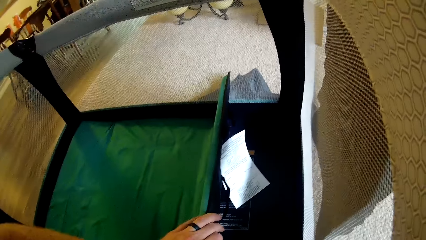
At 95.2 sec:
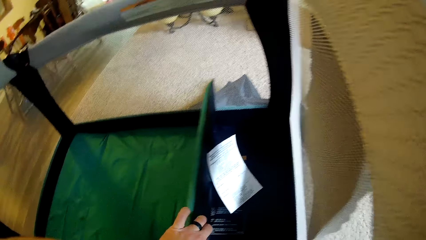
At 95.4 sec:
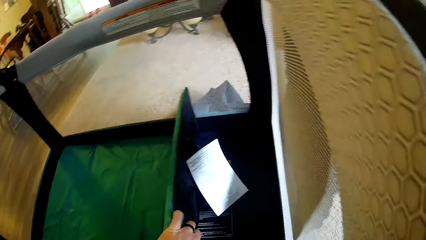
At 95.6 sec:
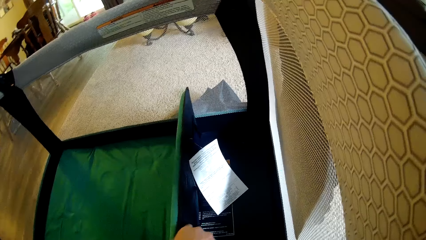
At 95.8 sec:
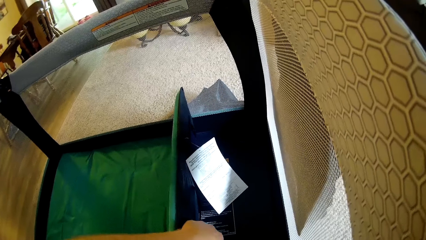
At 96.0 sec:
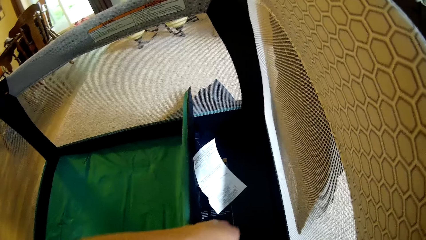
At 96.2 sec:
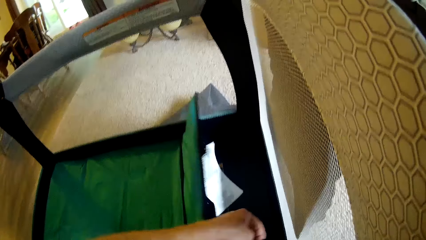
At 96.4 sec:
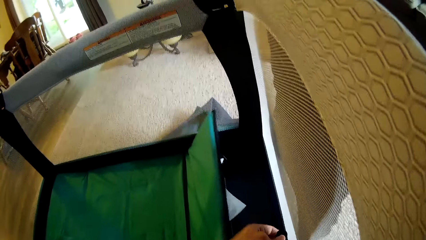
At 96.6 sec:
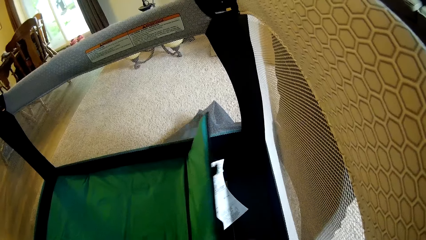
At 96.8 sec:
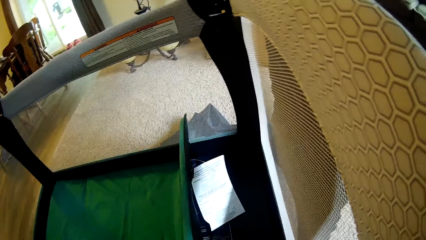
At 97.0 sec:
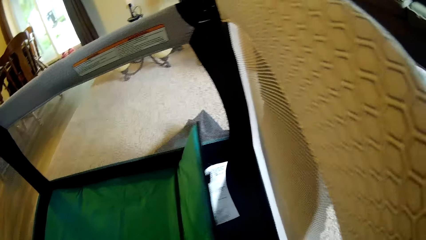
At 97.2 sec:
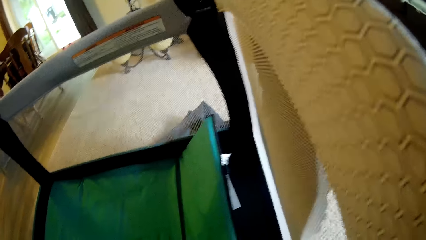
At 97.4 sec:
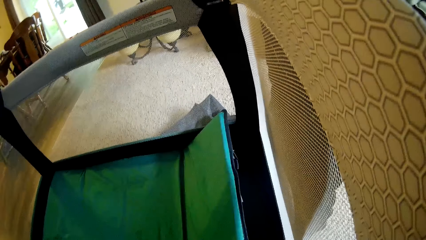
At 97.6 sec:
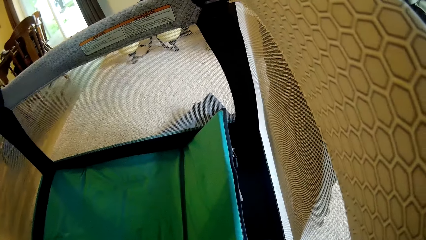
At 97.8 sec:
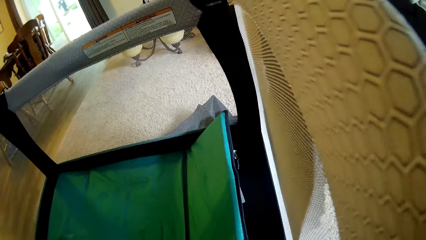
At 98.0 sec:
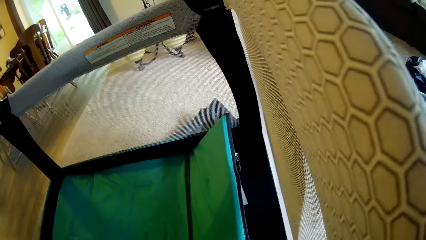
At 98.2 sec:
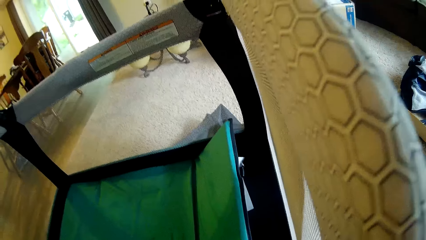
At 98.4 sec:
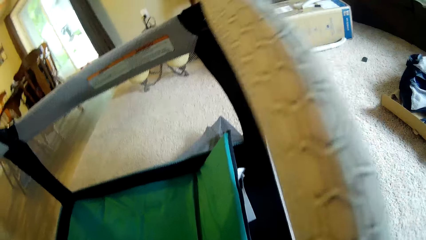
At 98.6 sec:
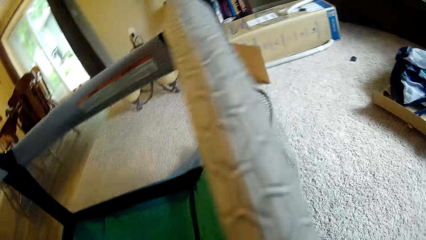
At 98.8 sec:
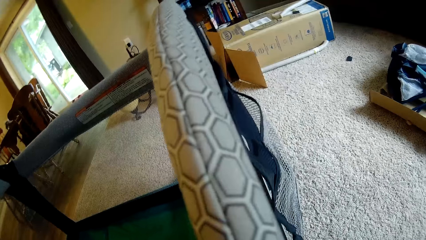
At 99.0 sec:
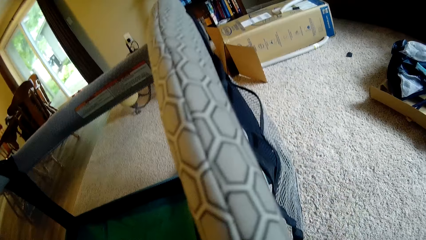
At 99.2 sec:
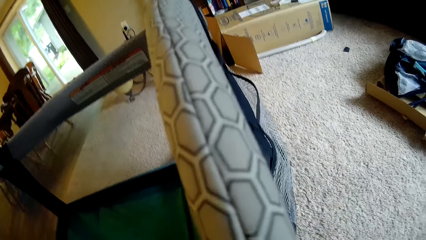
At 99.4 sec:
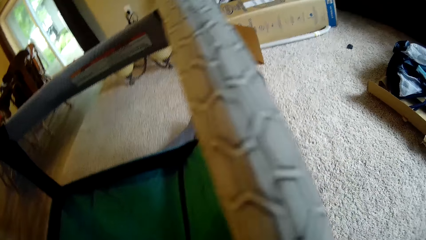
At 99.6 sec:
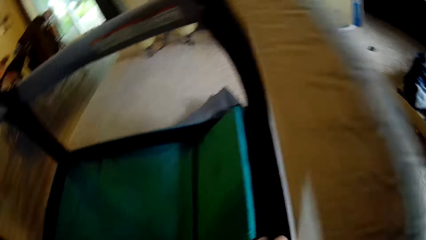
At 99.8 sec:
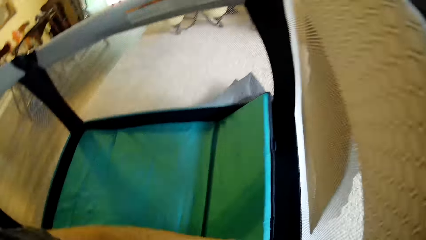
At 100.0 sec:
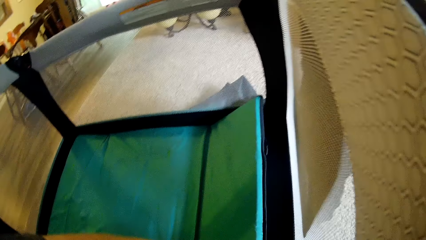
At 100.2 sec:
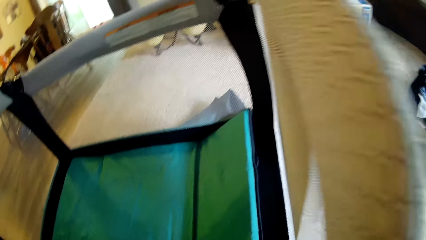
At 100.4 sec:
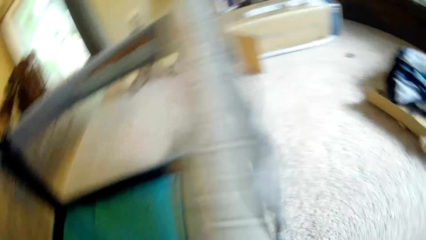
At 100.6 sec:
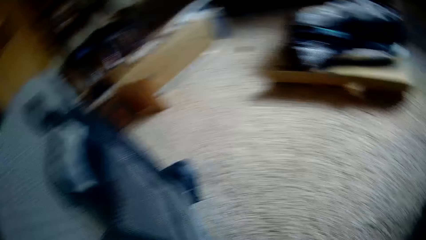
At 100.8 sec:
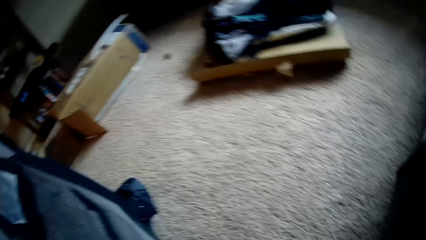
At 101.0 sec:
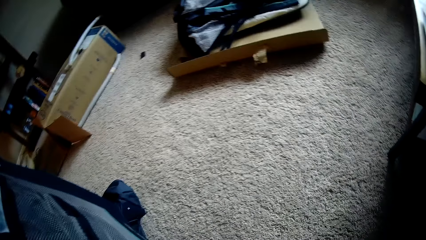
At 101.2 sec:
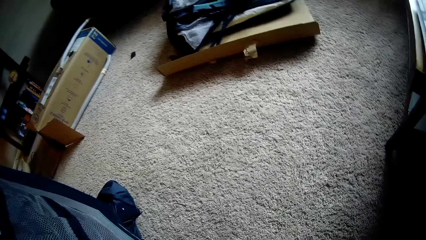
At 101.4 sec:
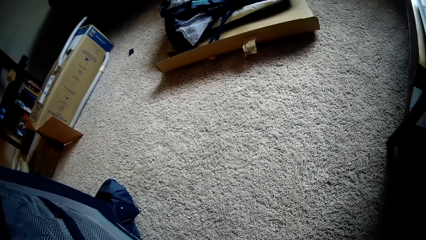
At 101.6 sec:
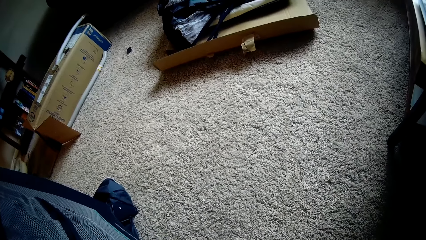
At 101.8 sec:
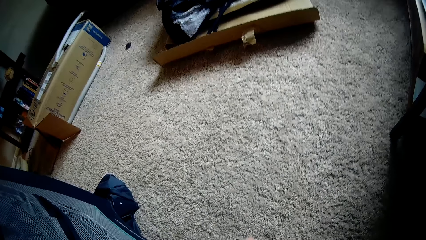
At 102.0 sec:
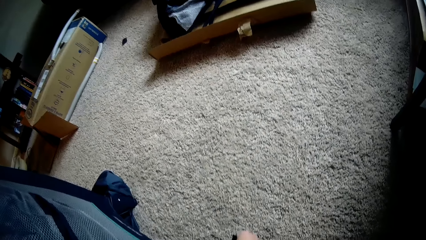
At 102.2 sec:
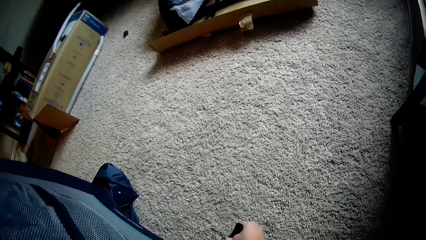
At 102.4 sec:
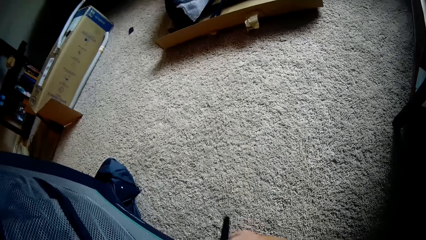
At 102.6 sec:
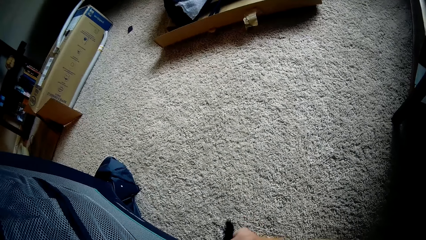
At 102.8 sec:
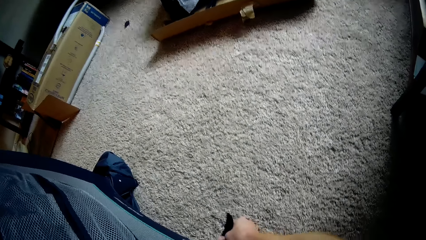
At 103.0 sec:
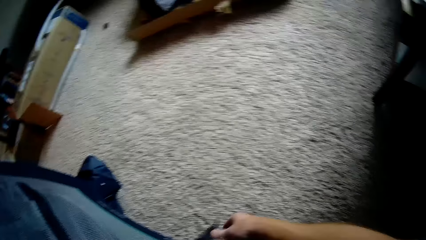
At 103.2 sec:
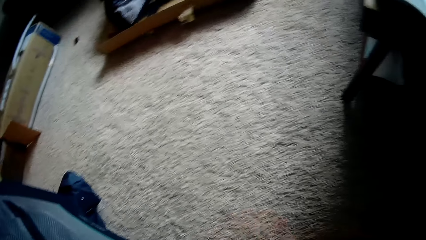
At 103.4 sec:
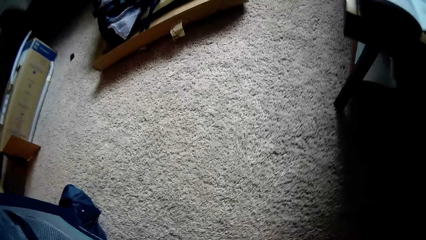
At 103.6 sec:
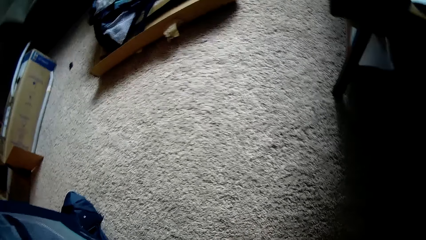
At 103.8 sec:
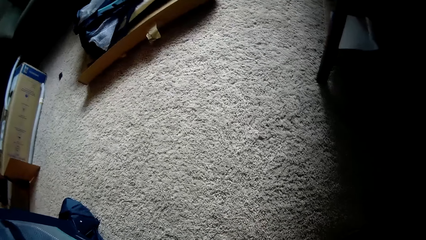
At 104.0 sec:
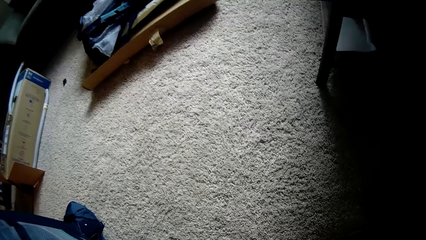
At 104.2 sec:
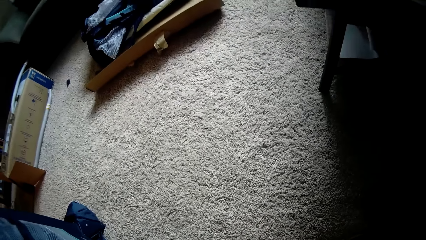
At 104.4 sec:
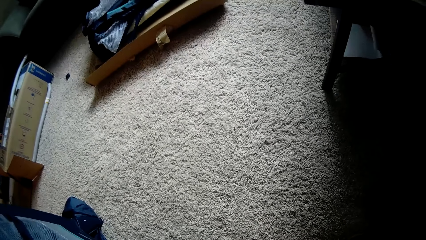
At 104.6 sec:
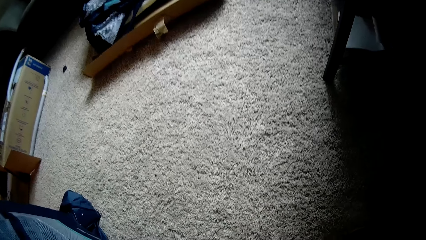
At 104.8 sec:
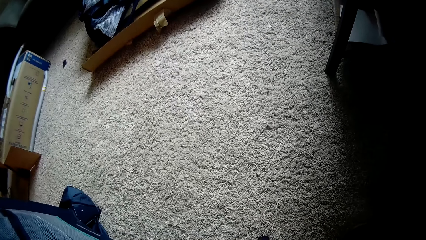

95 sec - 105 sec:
The camera wearer fixes the mattress. He unhooks the mattress. He zips the baby playpen with his right hand.

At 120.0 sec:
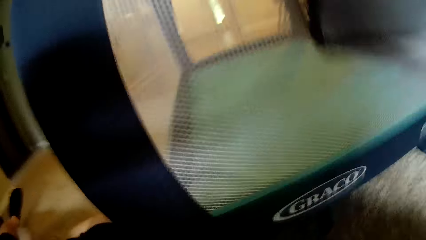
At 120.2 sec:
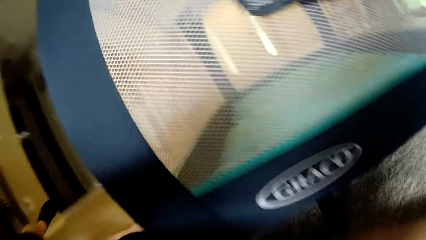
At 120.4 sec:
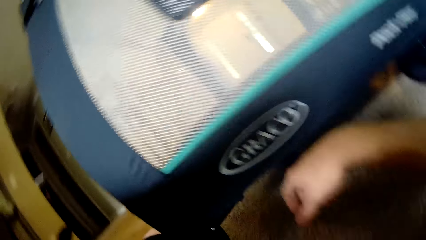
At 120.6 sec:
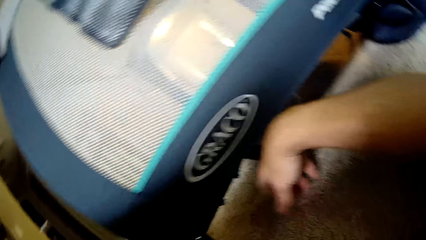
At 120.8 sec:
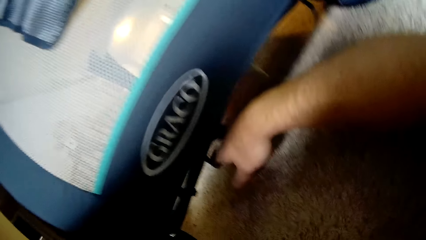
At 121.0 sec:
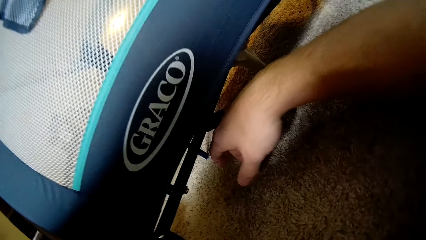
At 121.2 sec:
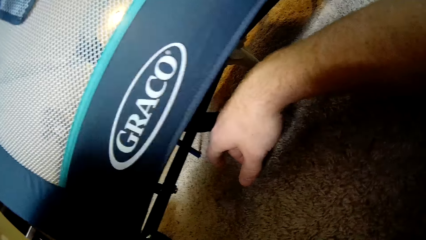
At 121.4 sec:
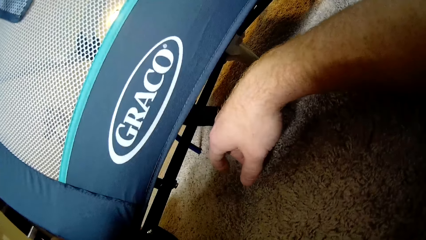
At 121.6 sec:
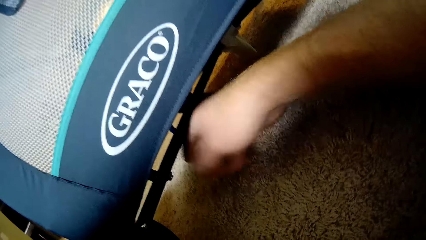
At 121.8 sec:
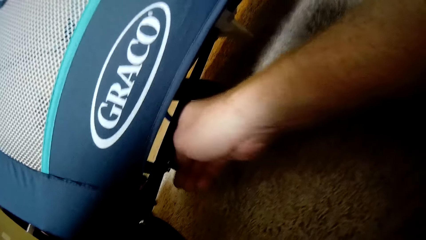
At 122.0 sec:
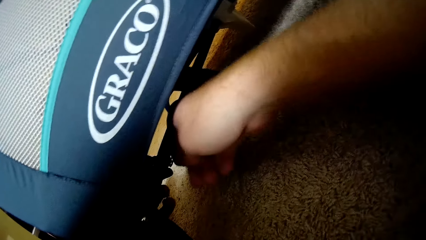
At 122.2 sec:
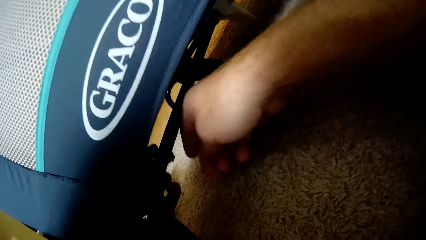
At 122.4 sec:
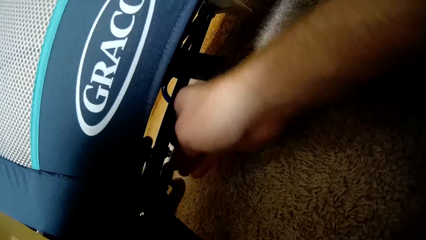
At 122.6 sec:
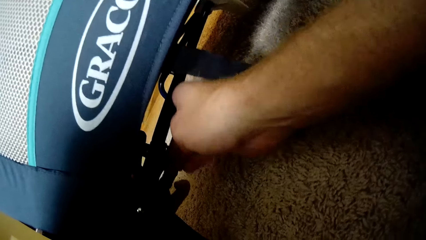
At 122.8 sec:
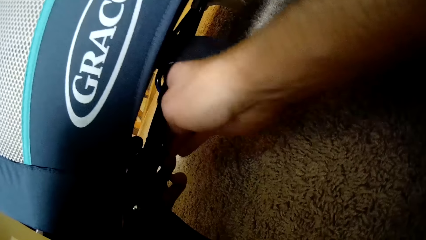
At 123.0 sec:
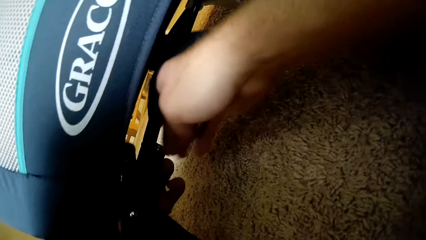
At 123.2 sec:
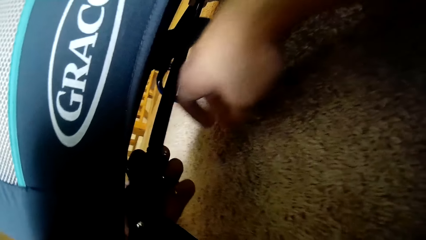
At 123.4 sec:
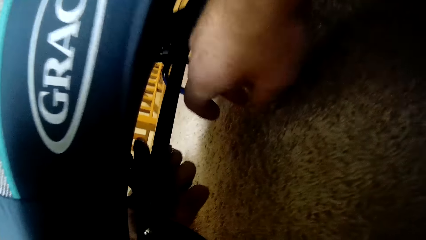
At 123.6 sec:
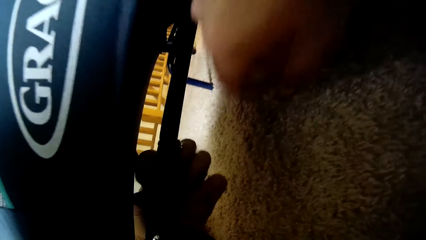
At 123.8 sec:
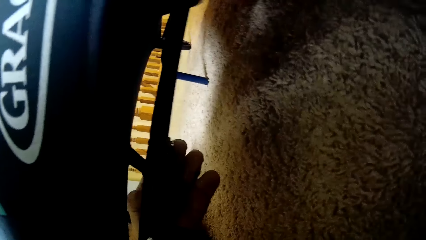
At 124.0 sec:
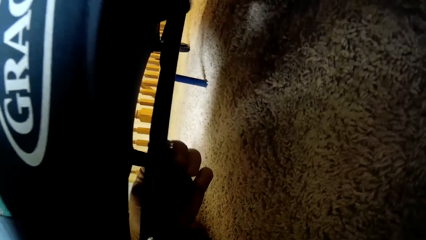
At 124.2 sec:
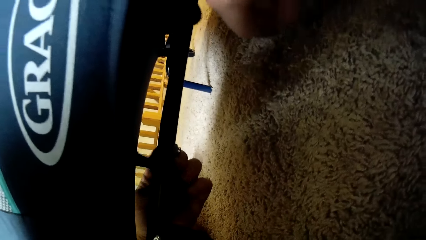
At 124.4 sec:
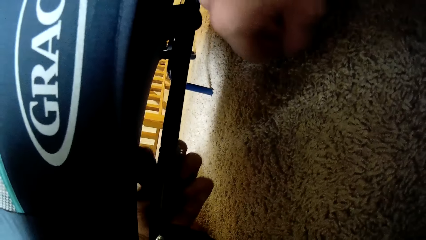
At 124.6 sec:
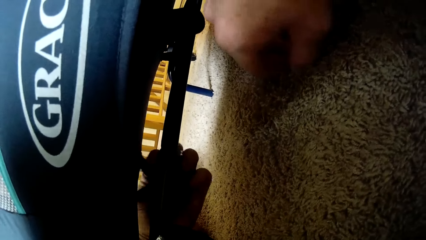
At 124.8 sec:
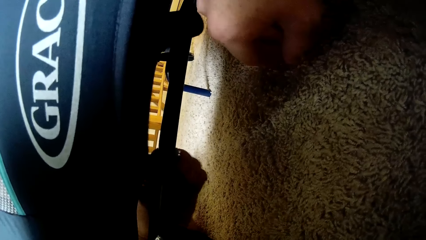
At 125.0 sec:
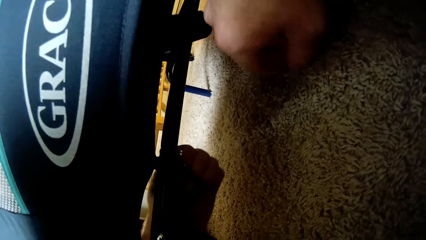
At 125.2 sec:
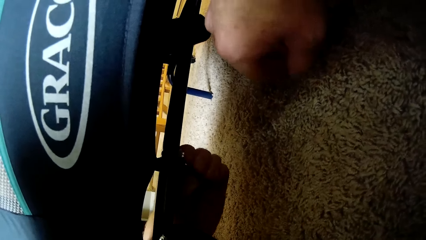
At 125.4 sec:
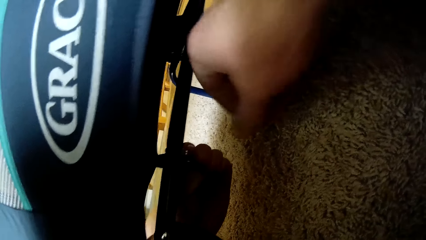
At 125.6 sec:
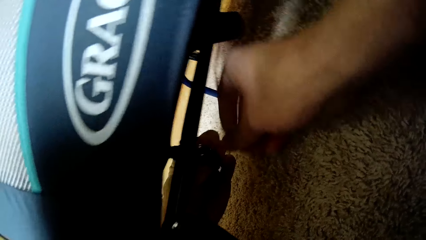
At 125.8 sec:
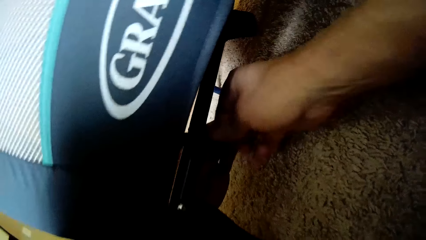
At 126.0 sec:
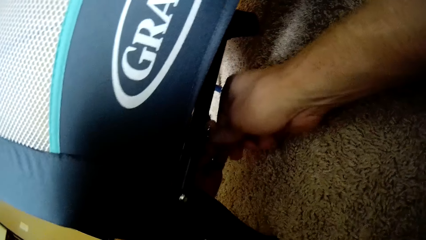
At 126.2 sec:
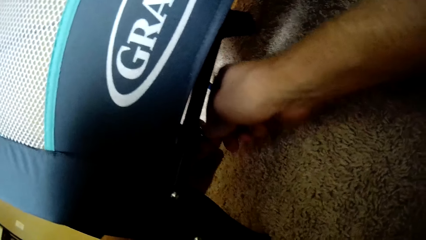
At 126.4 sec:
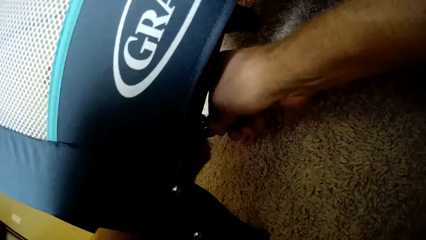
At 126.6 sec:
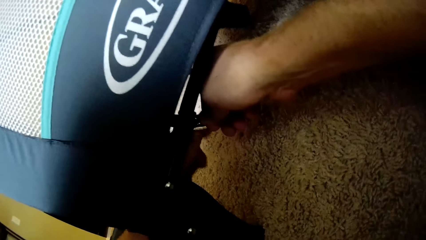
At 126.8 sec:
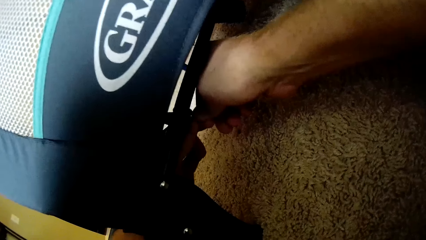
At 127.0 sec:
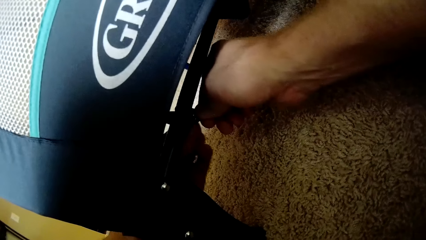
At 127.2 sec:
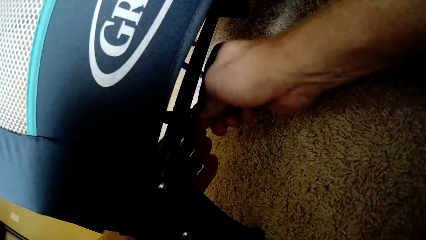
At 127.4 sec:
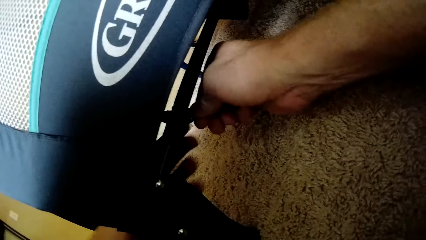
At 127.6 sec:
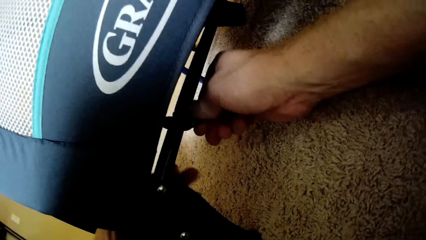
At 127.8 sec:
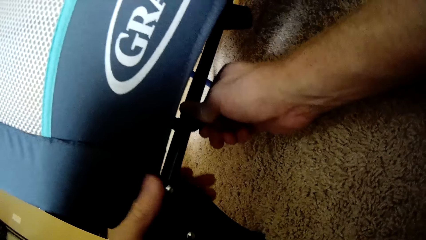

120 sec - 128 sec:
The camera wearer fixes strings under the baby cot. They latch under the baby playpen with both hands.
